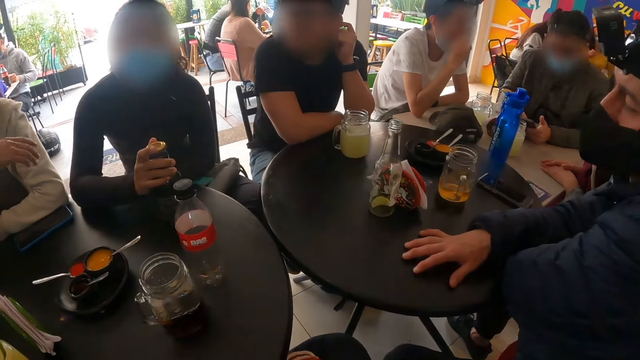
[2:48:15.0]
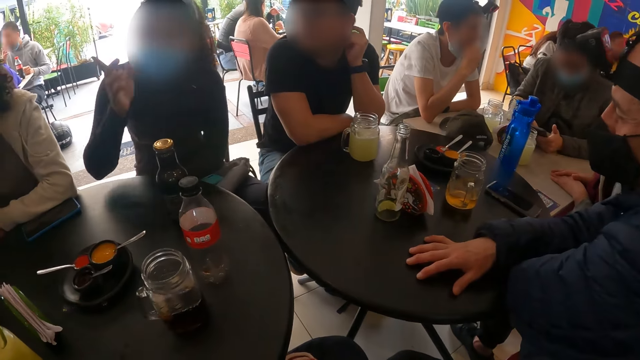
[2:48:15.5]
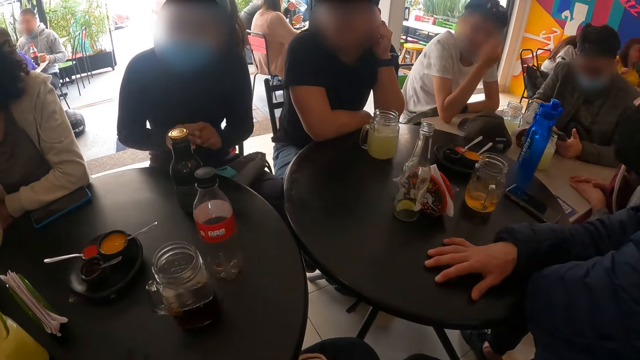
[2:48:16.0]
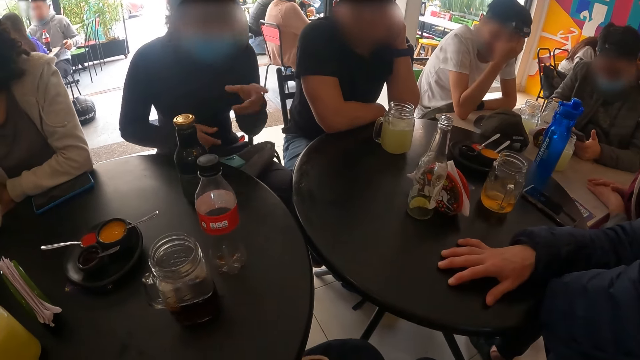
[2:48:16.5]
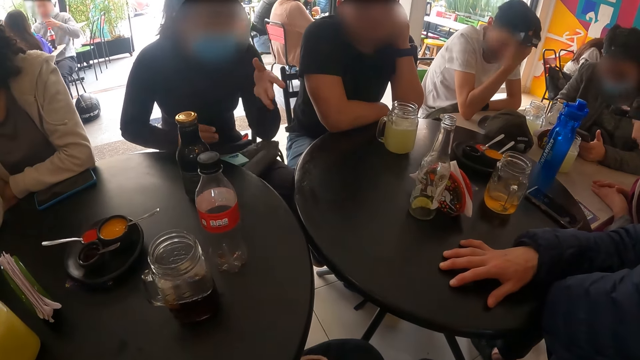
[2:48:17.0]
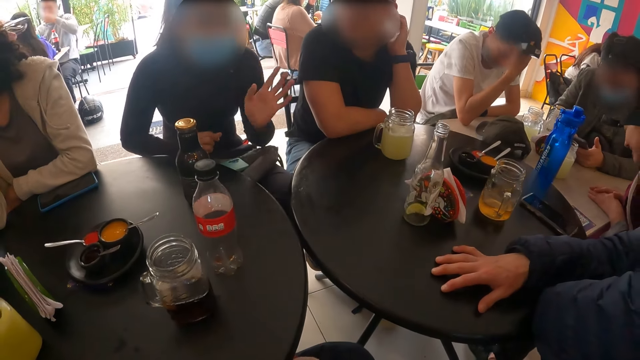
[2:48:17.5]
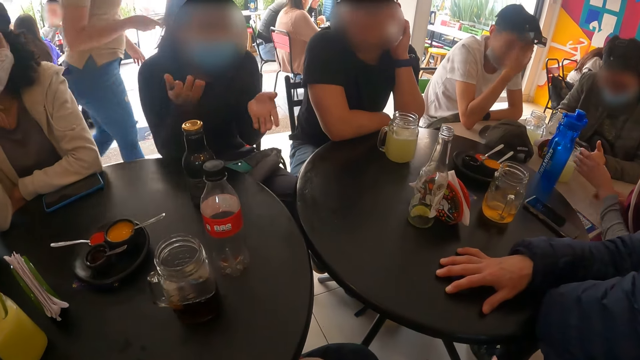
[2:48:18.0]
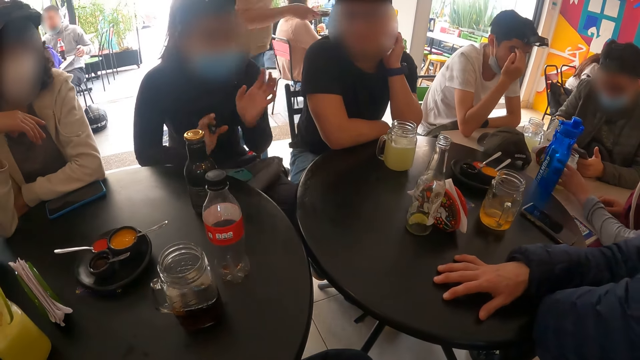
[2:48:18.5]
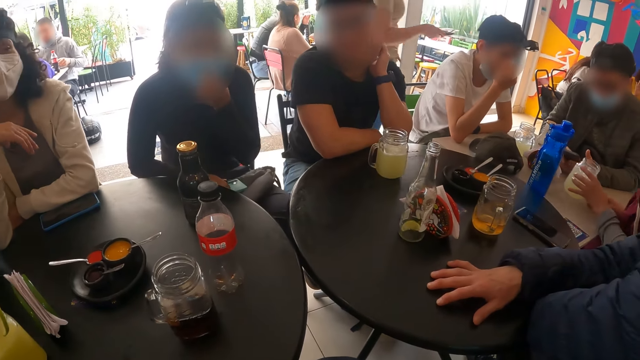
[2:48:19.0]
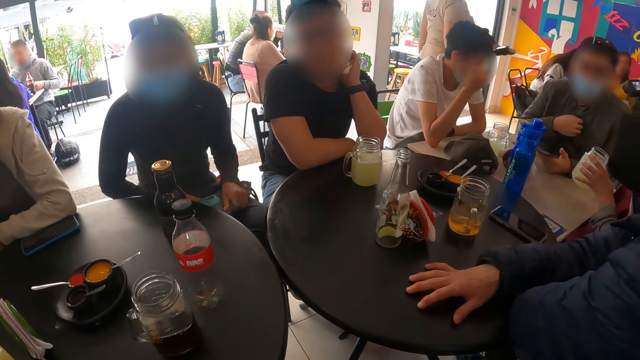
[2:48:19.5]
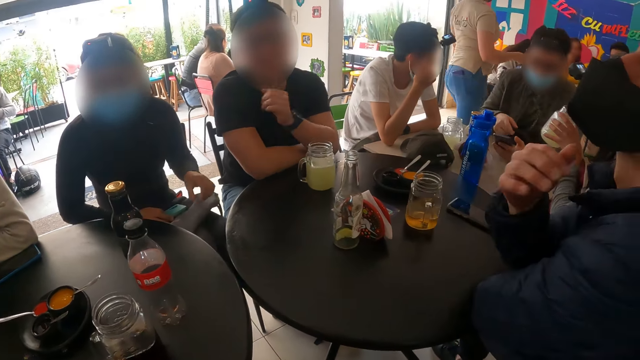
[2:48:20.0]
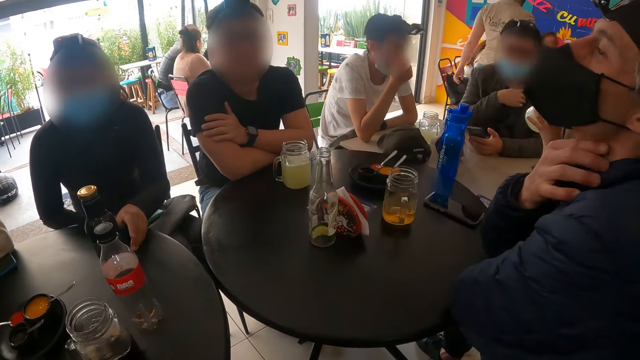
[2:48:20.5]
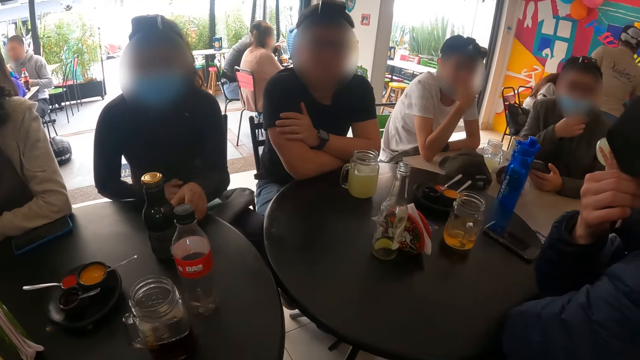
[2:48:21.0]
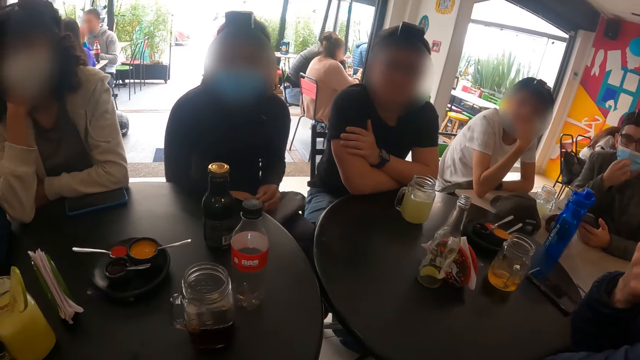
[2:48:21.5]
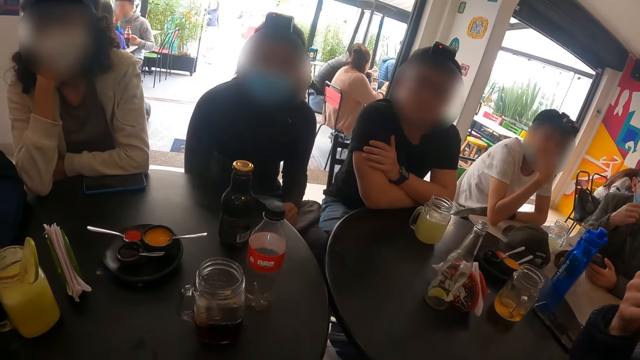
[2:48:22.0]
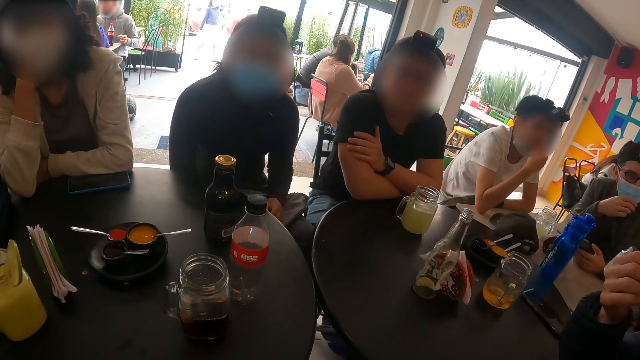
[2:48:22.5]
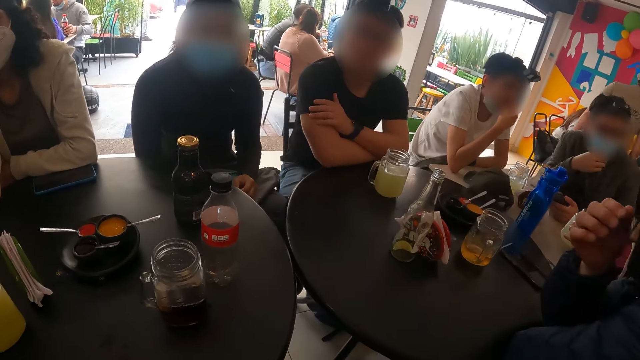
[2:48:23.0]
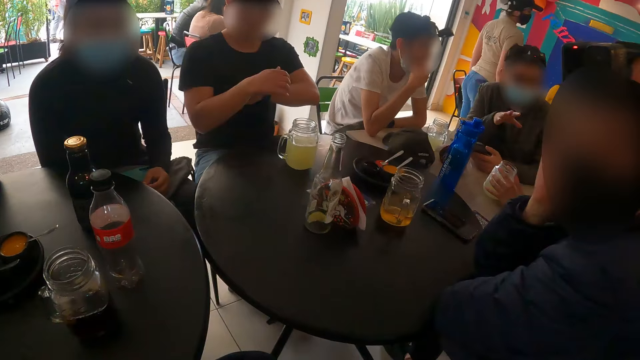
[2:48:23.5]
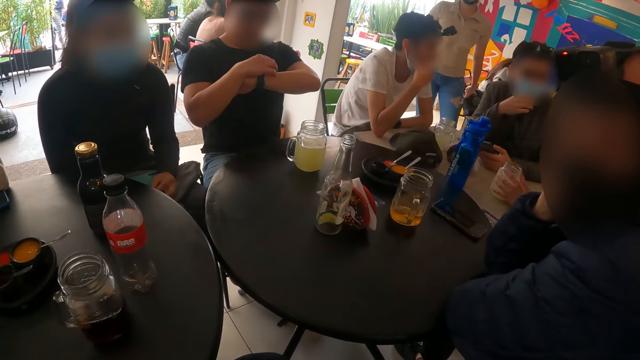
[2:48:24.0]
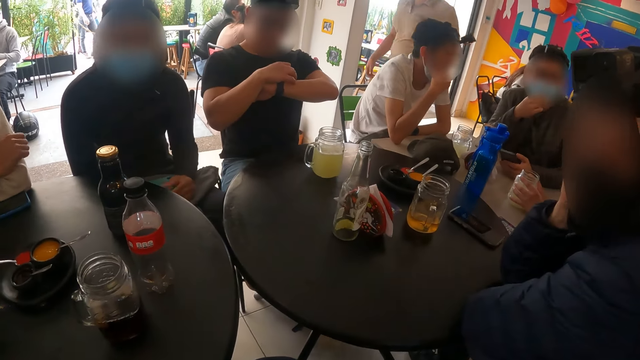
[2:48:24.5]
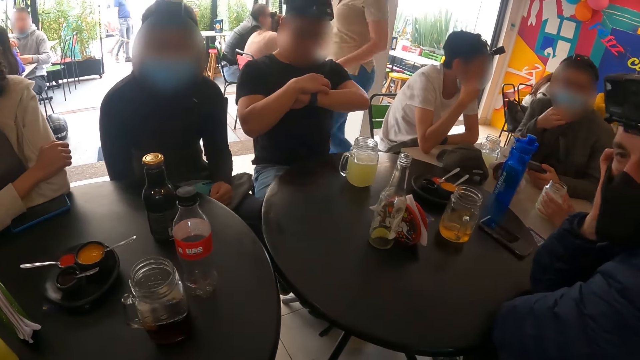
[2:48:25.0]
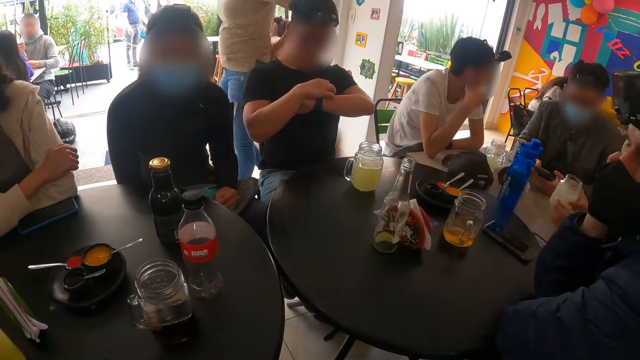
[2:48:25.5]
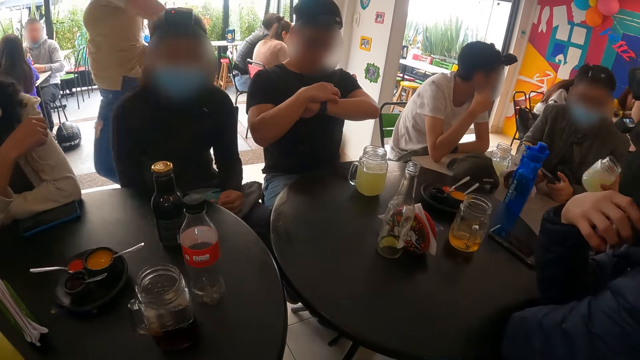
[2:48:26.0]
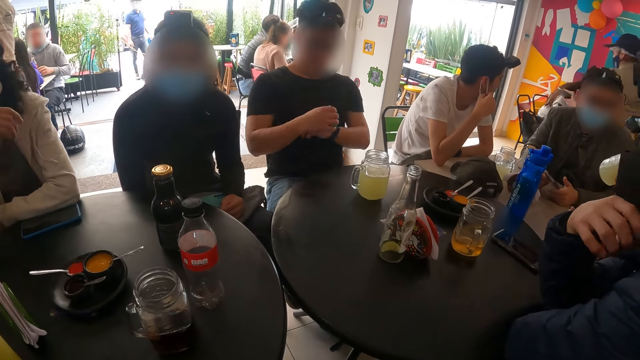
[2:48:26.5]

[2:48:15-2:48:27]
A person shows hand gestures. The camera wearer looks around the table.

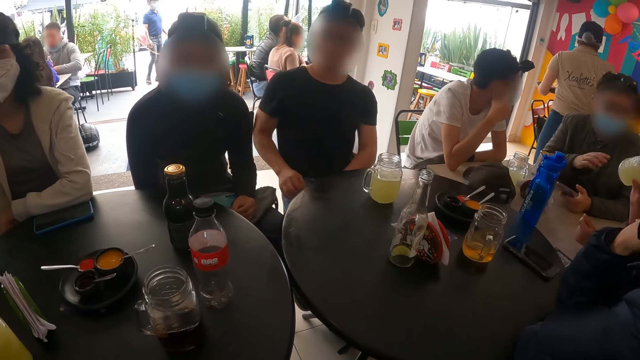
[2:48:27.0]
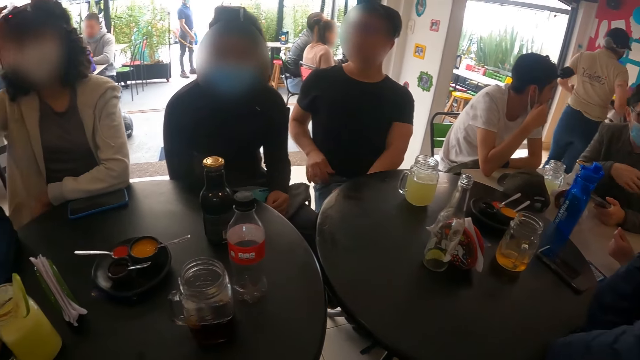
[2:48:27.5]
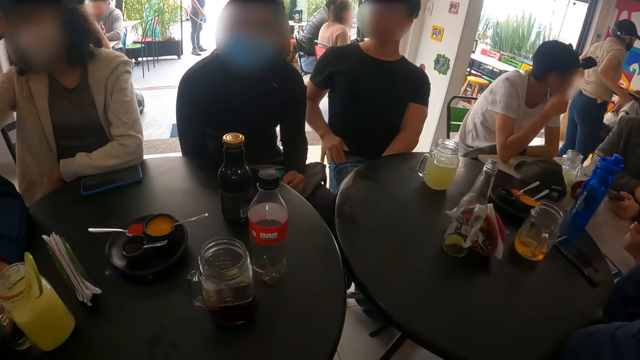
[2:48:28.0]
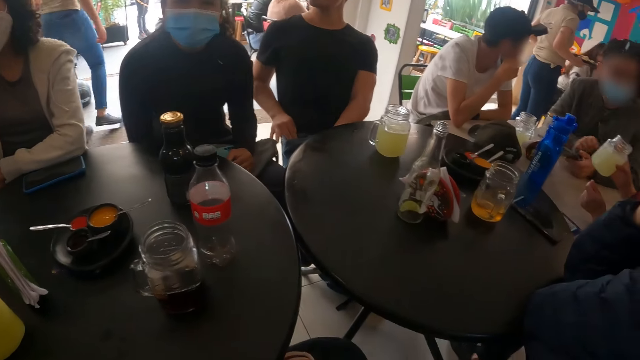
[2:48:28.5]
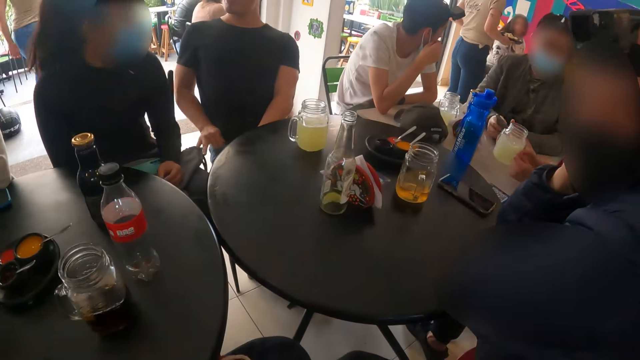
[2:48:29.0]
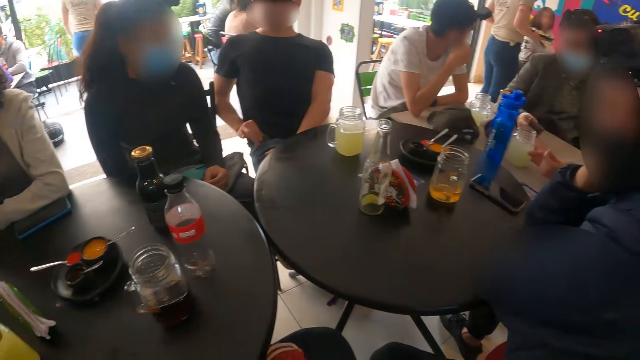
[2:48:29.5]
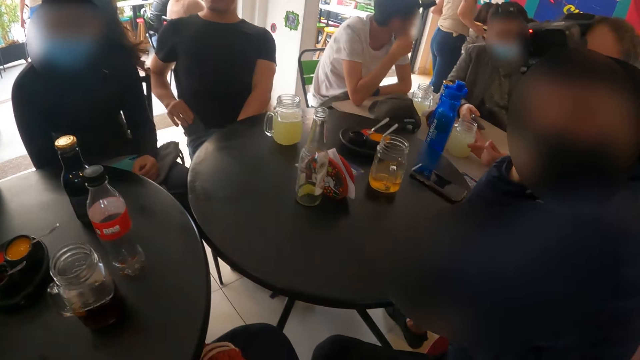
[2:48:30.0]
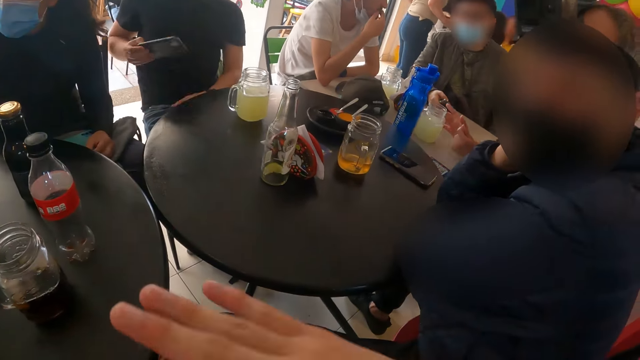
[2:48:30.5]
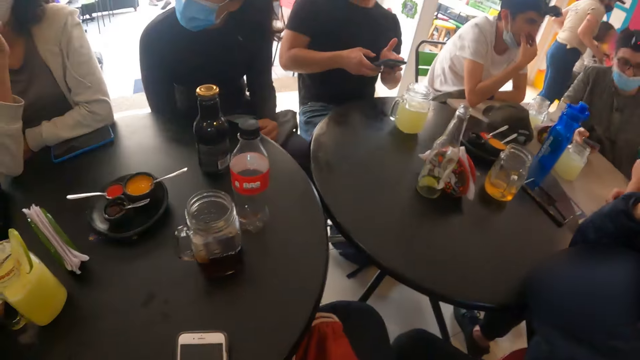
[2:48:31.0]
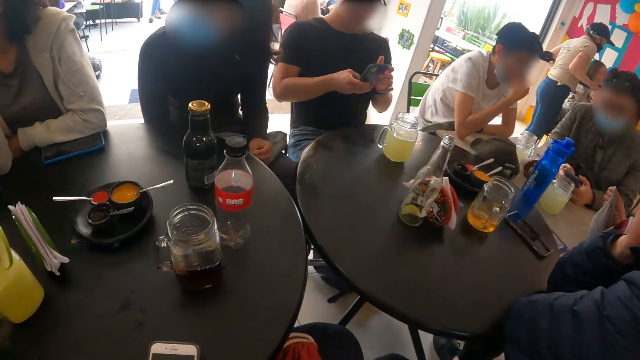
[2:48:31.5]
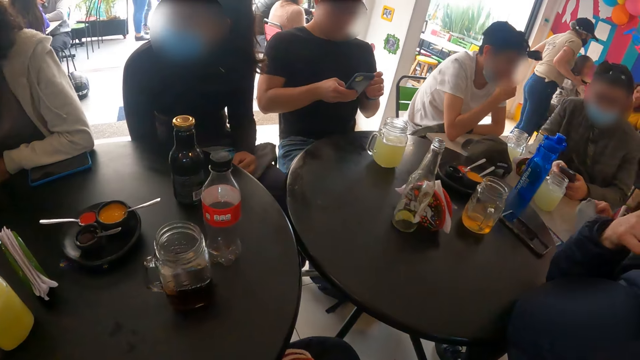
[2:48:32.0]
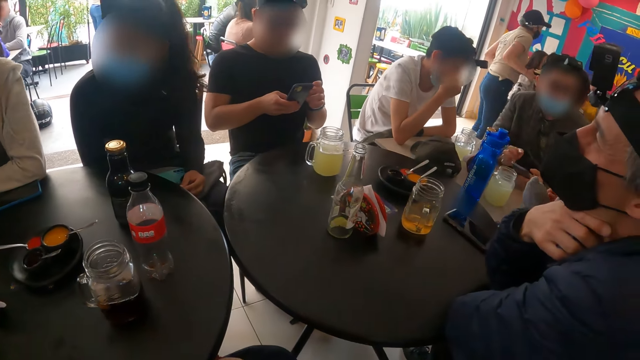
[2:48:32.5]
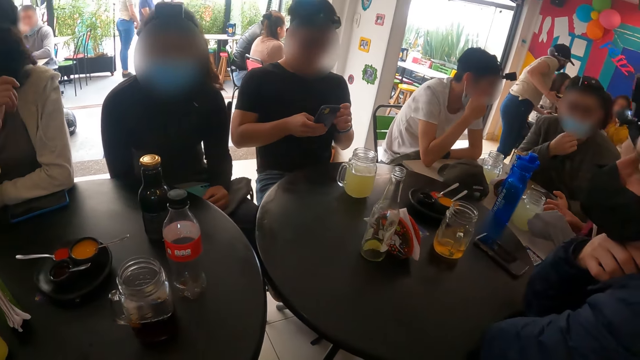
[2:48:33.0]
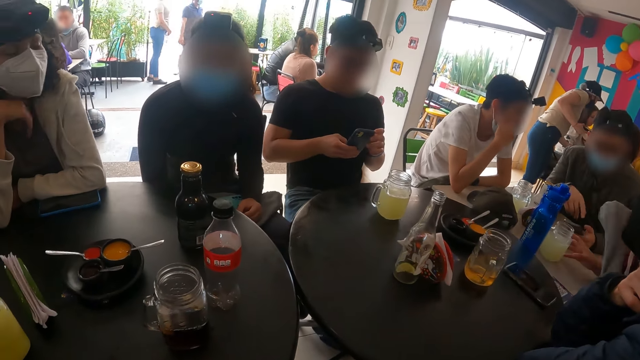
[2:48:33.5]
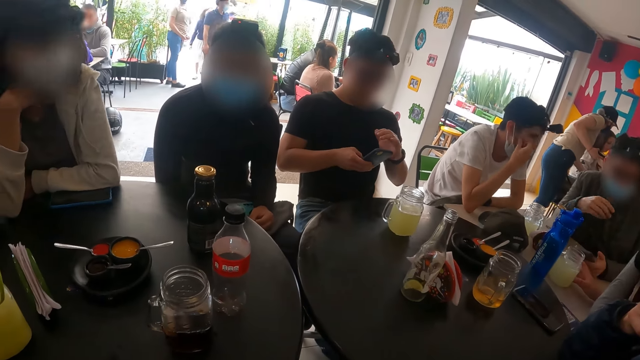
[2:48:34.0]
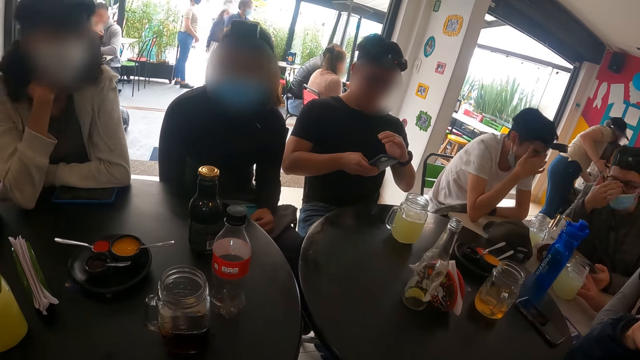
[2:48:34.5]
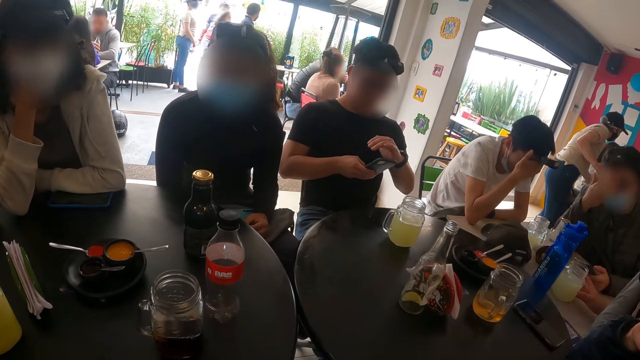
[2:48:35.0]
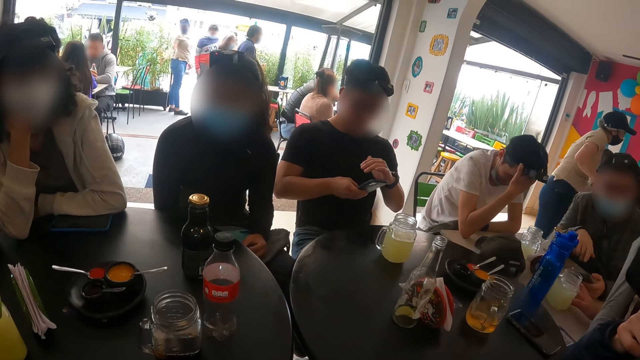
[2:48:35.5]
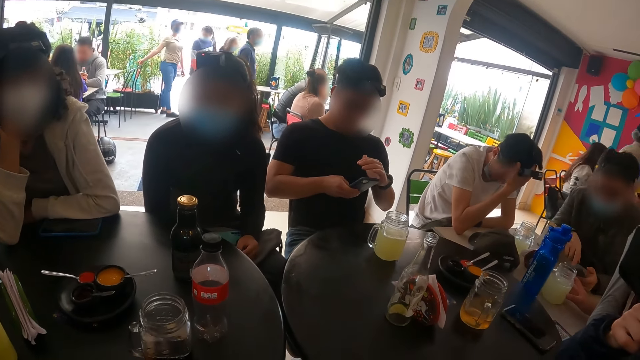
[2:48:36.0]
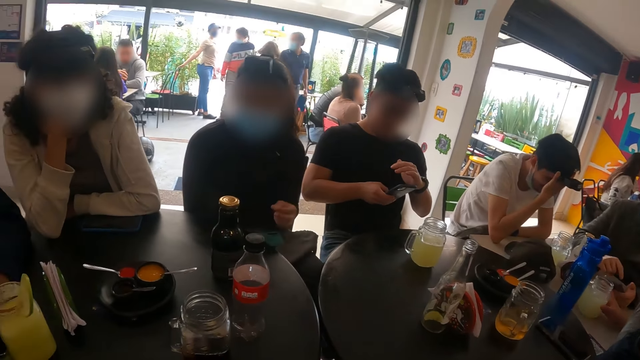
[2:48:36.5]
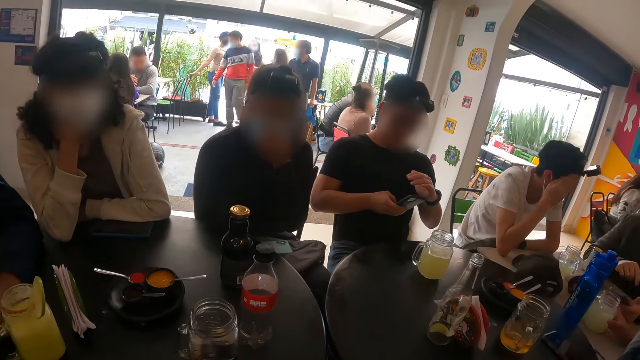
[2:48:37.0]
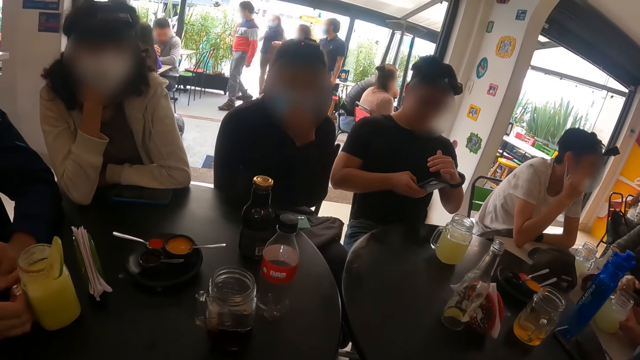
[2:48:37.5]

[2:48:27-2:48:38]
A man picks up a phone from his right pocket with his right hand. The camera wearer shows hand gestures. The man operates the phone with his right hand. Another man picks up a cup from the table with his right hand.
